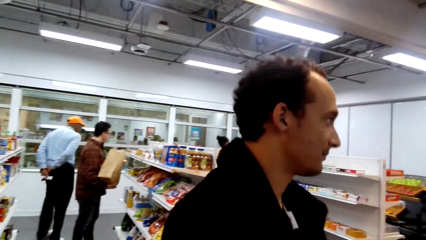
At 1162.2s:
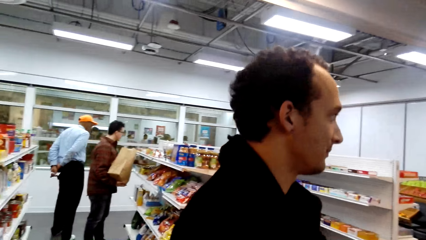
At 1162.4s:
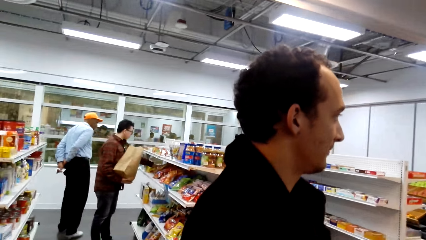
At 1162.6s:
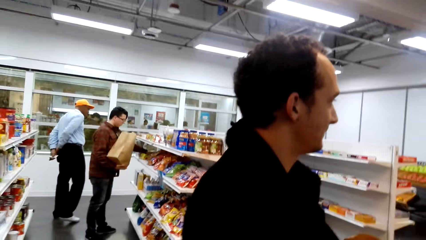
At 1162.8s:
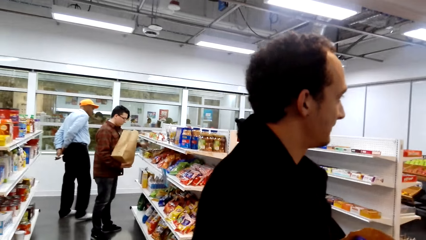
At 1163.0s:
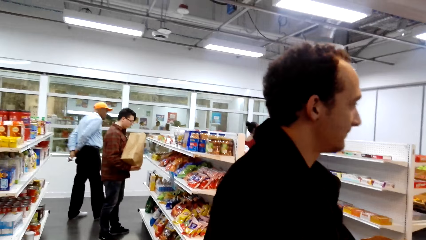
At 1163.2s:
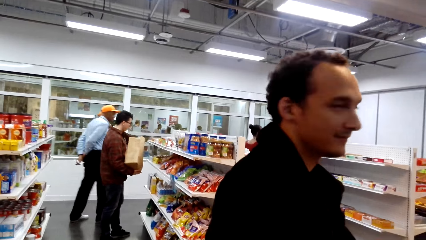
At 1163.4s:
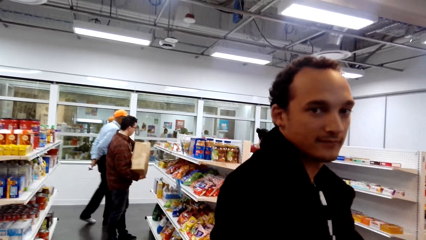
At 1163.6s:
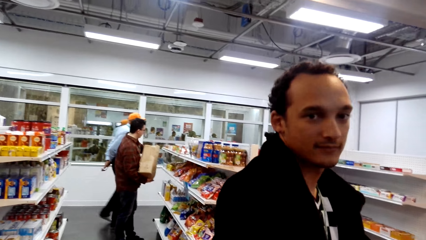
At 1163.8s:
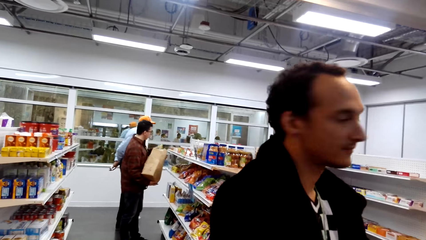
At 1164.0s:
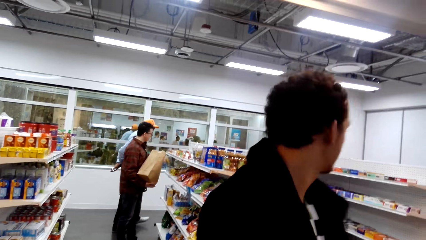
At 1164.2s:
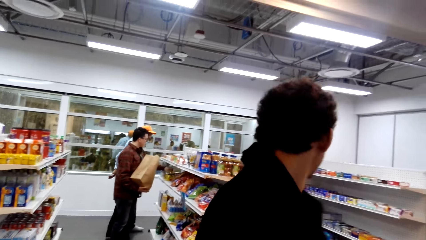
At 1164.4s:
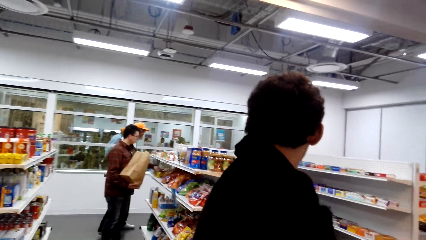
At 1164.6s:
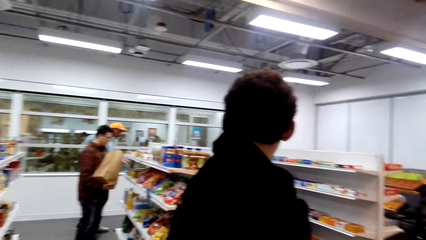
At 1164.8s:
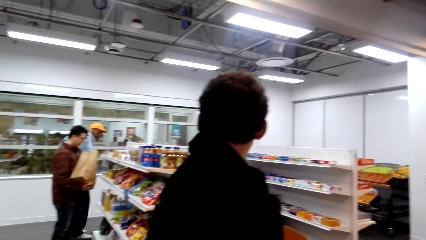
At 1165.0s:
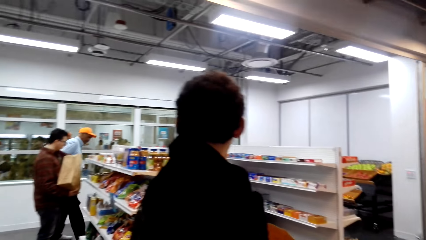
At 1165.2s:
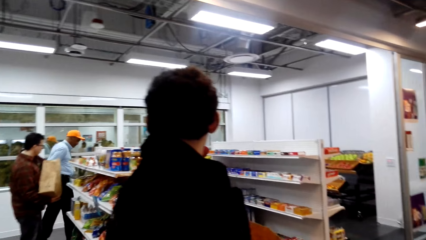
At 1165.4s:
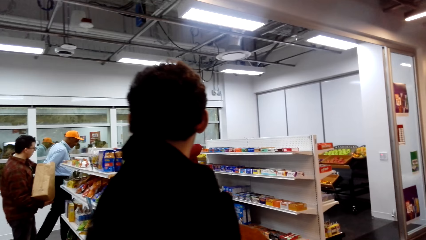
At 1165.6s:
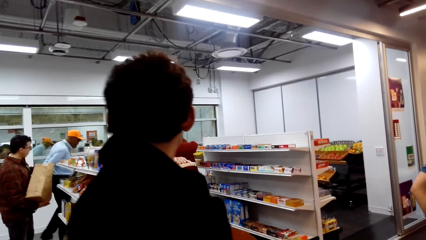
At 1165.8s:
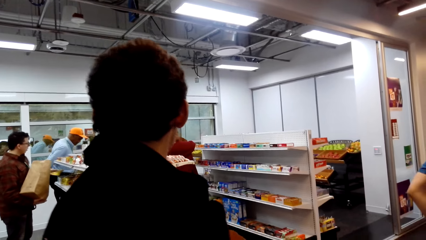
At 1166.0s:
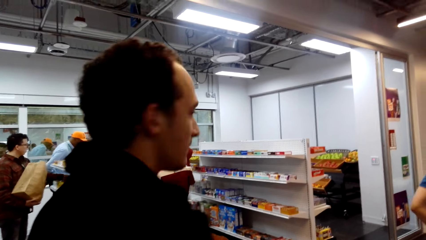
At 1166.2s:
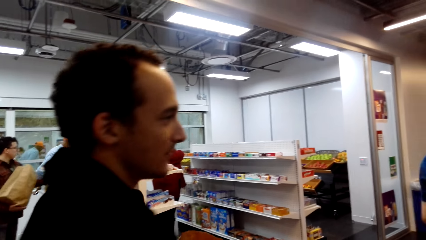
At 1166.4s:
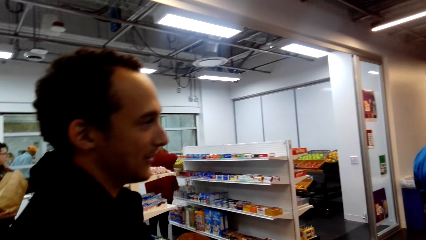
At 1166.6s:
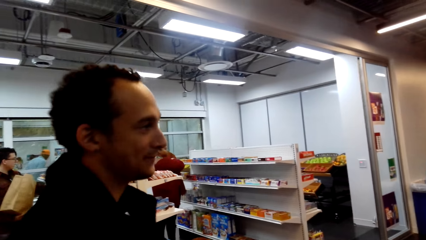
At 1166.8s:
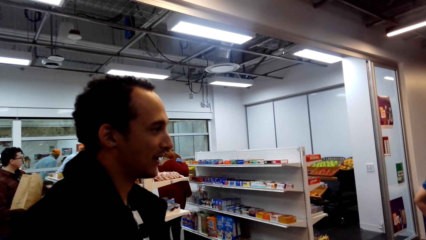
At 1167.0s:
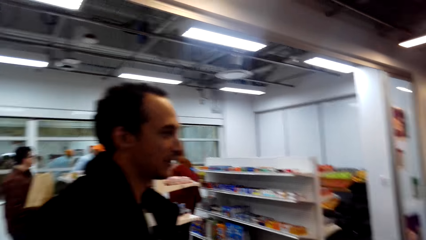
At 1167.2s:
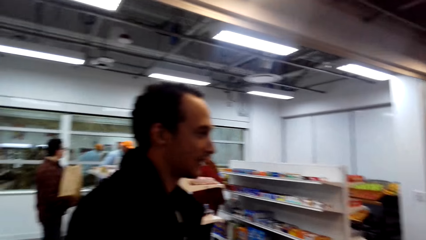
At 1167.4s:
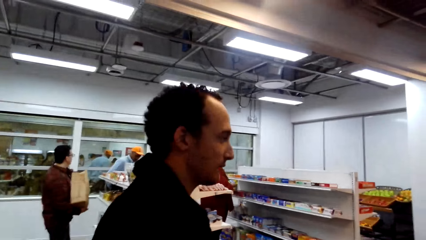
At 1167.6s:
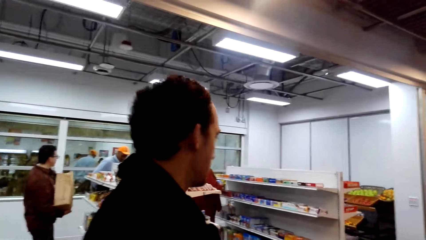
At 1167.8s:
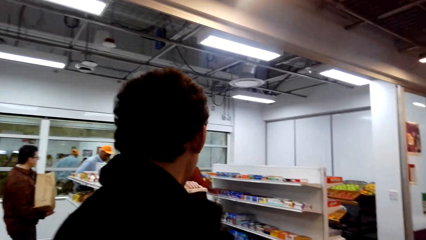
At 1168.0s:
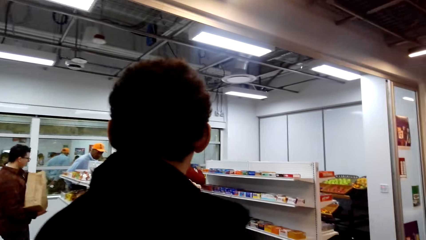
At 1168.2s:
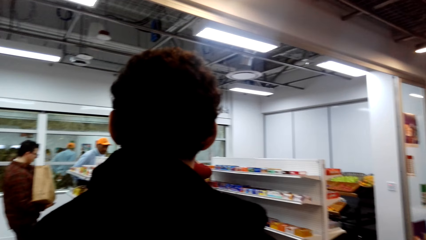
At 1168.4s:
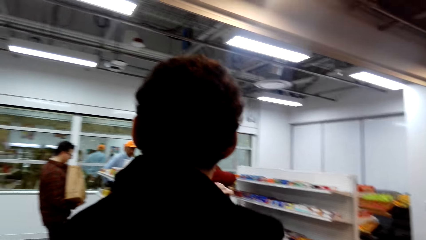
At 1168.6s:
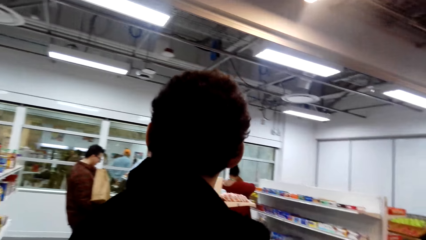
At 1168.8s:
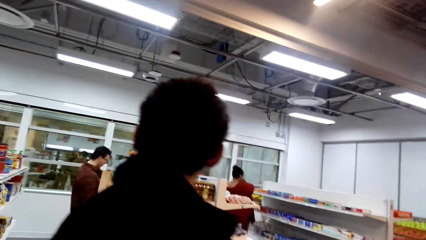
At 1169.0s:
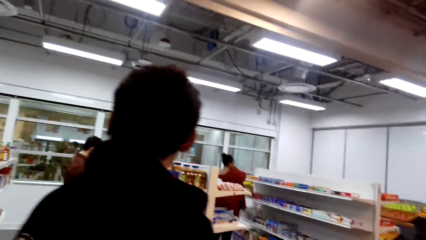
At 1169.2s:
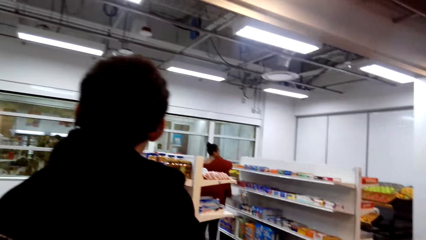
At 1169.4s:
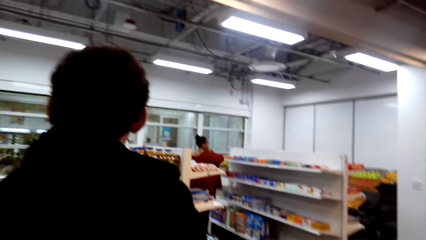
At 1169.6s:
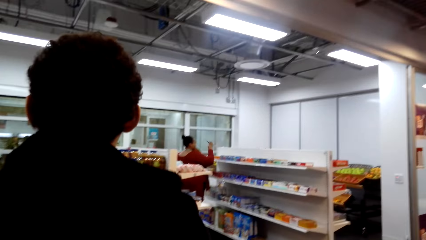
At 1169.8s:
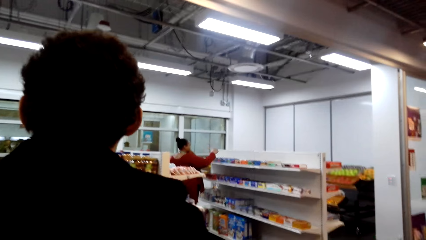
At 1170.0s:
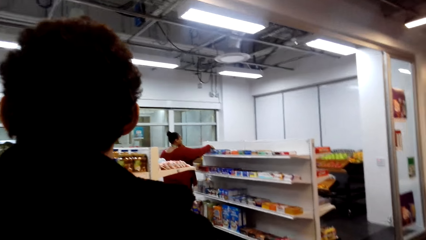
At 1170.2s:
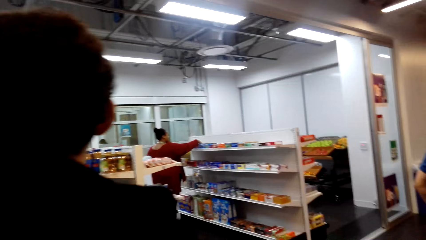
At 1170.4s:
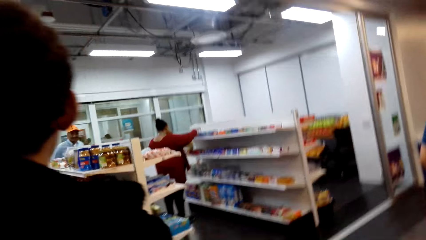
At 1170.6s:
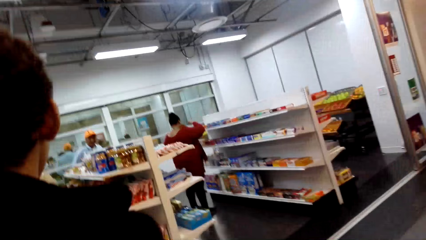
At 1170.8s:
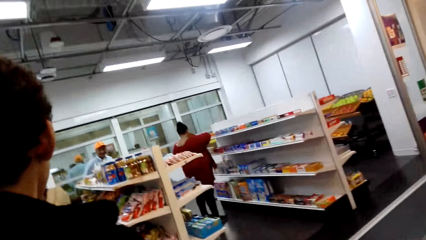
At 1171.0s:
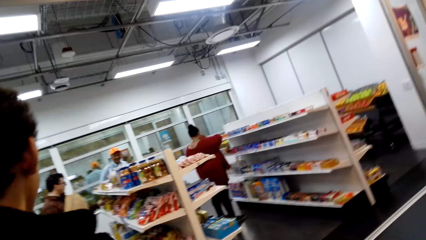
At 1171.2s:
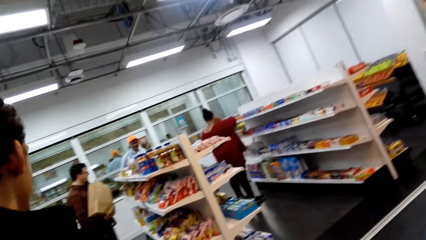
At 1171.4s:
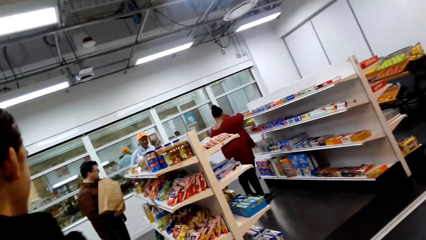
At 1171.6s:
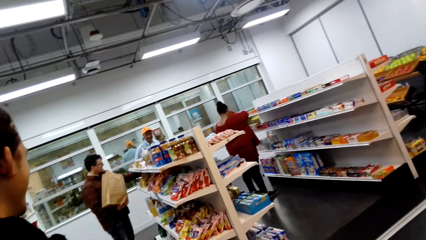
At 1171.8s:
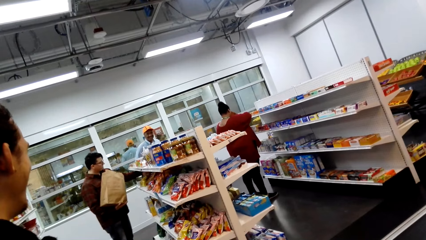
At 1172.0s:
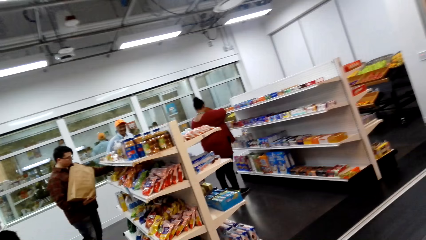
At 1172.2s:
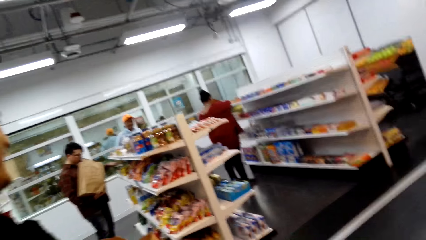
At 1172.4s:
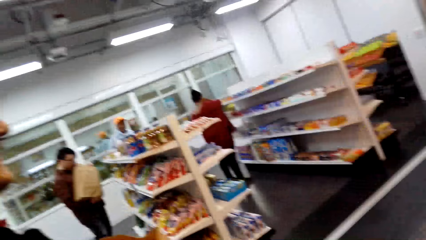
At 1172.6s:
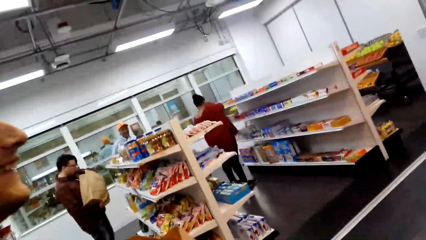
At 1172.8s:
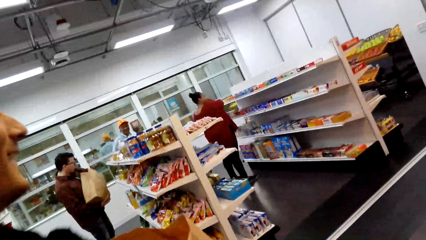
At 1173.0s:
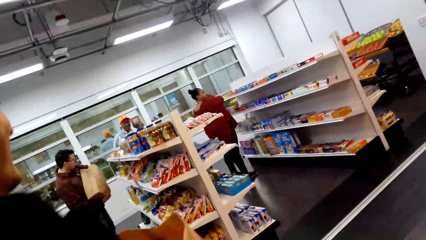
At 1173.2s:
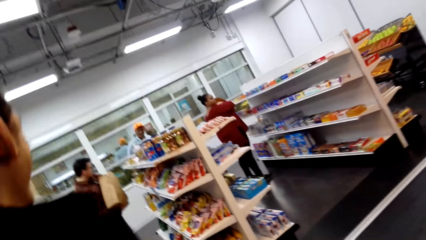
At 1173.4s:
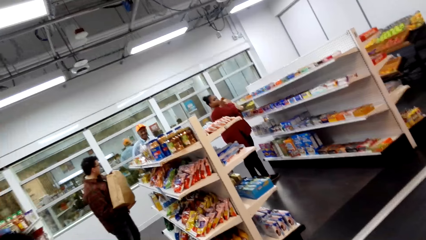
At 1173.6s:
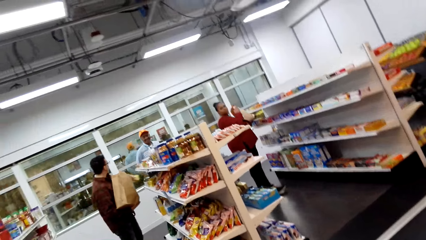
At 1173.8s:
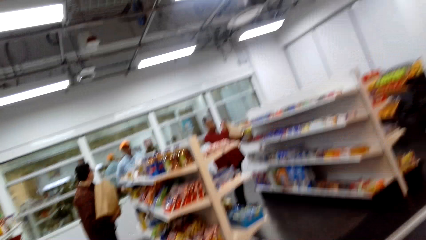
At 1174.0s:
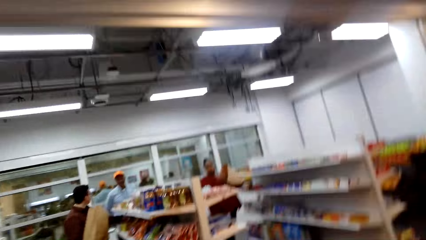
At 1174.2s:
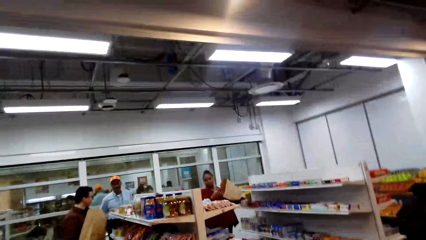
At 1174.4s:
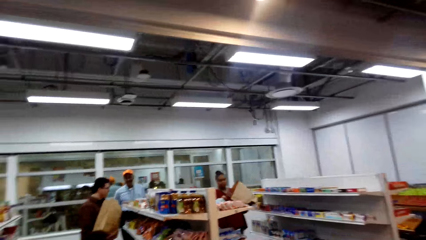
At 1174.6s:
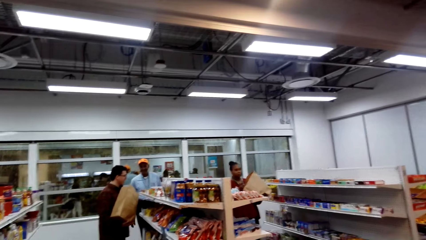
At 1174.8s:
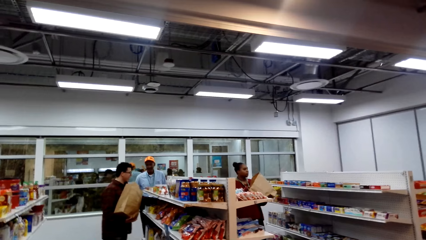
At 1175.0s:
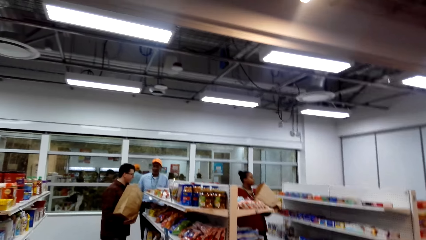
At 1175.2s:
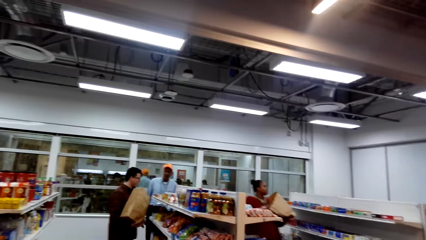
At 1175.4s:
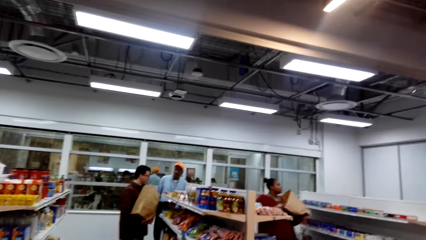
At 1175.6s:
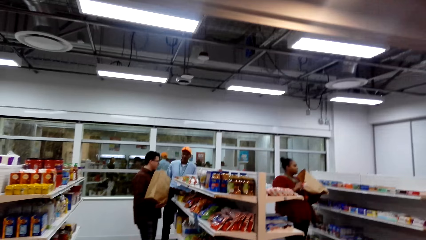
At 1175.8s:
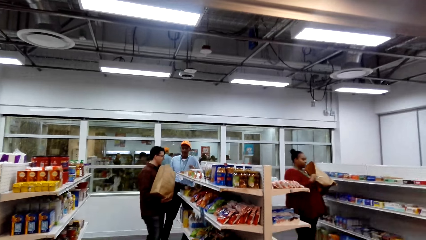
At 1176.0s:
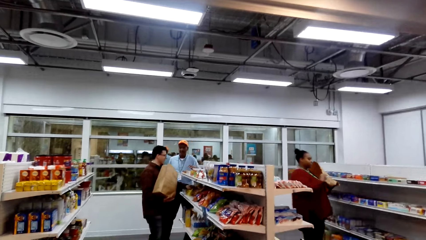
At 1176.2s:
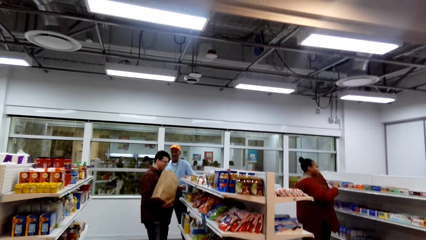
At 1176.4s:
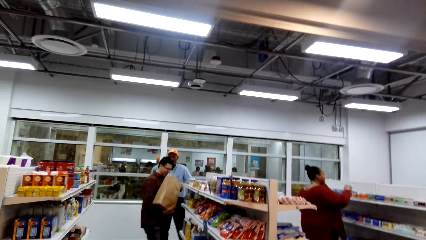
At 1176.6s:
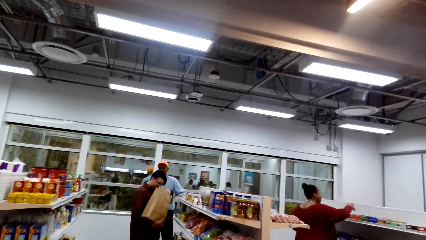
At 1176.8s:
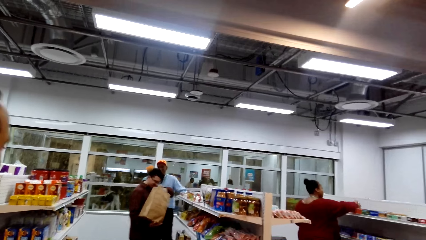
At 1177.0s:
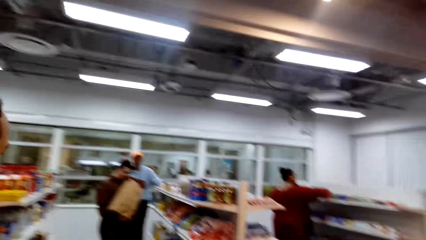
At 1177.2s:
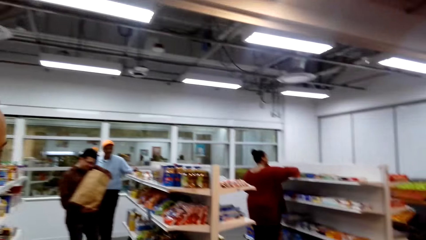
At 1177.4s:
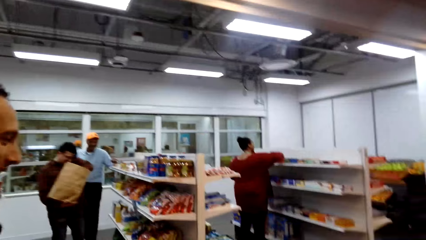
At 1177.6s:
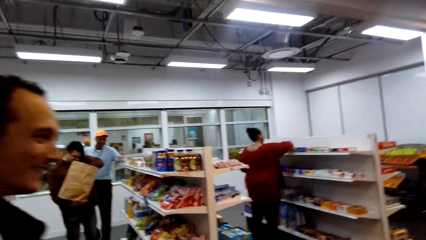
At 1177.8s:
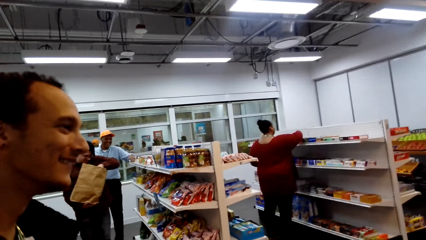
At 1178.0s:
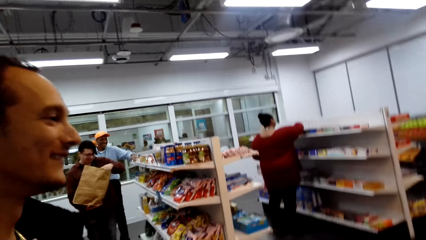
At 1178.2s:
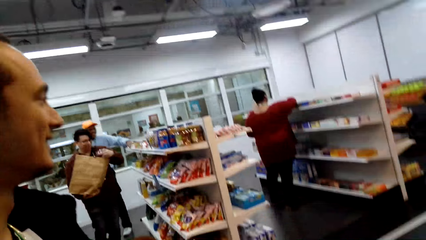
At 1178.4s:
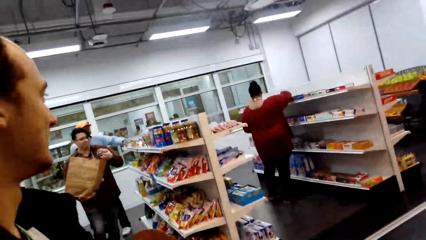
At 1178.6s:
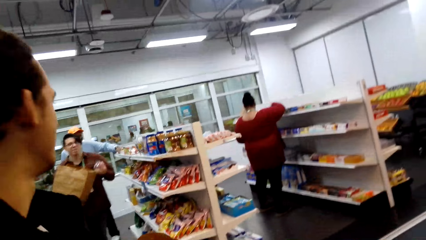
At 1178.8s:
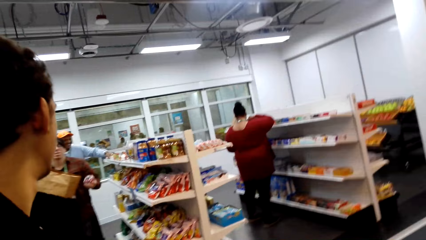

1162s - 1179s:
The camera wearer converses with a man.
